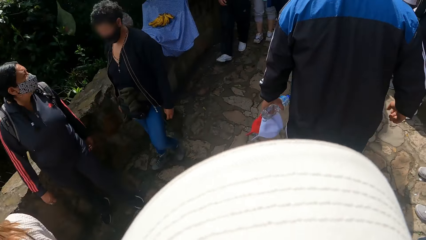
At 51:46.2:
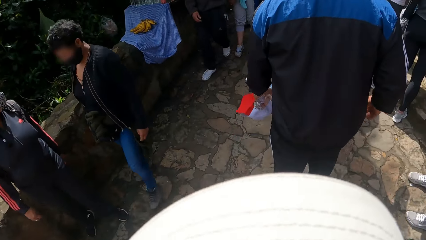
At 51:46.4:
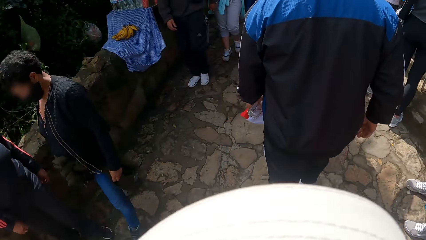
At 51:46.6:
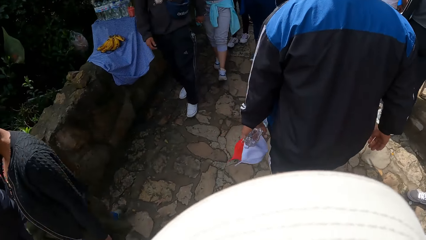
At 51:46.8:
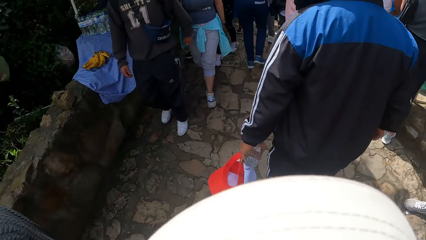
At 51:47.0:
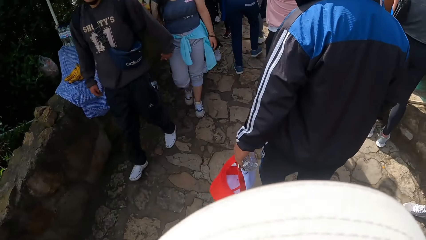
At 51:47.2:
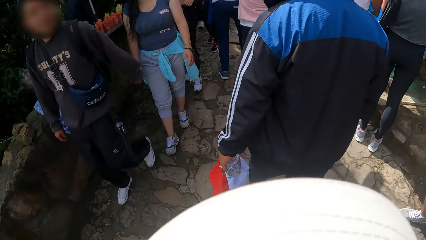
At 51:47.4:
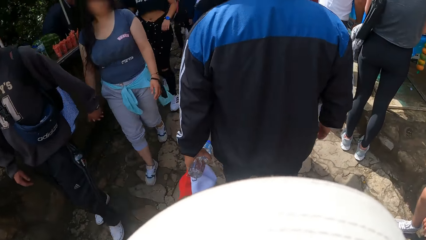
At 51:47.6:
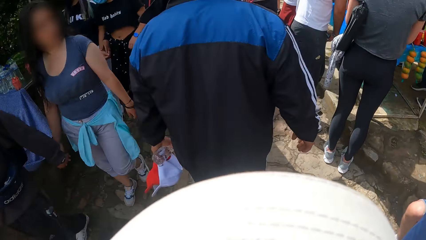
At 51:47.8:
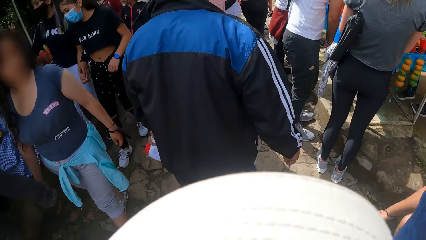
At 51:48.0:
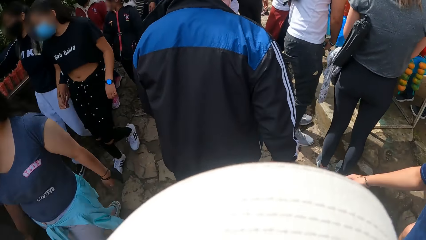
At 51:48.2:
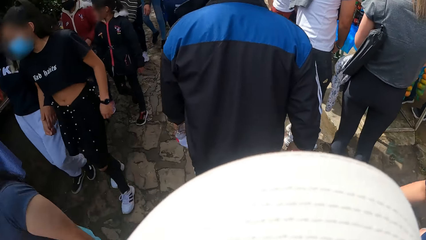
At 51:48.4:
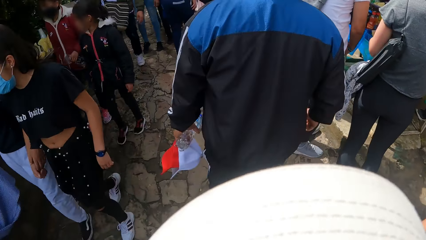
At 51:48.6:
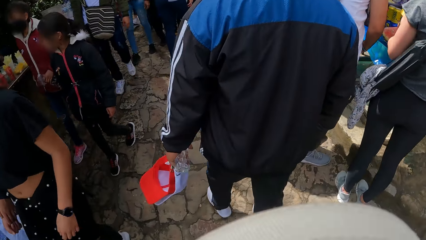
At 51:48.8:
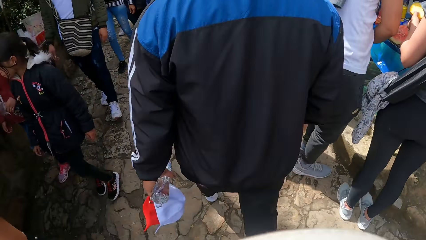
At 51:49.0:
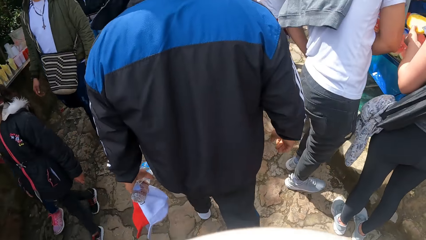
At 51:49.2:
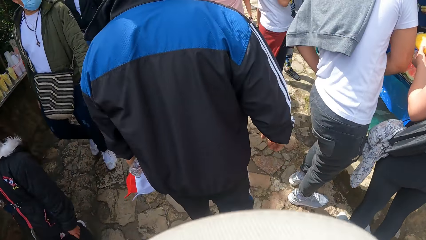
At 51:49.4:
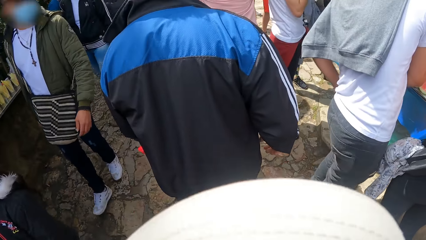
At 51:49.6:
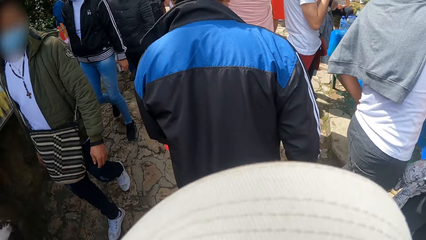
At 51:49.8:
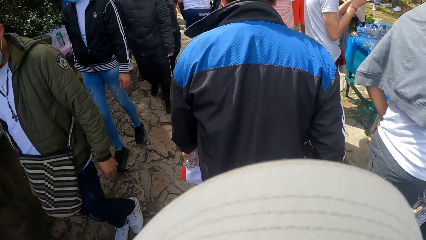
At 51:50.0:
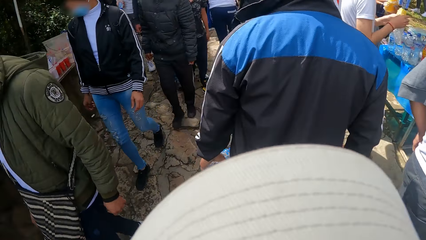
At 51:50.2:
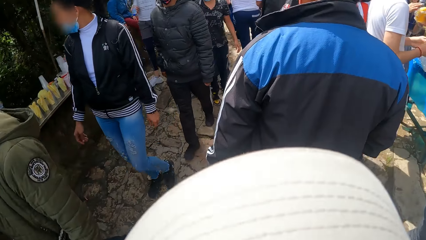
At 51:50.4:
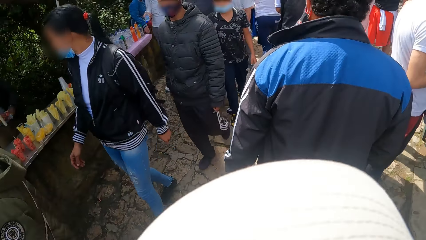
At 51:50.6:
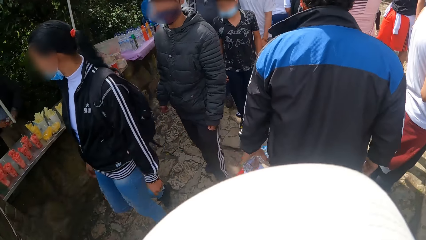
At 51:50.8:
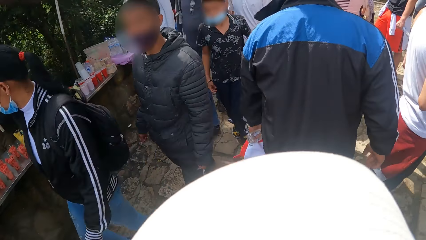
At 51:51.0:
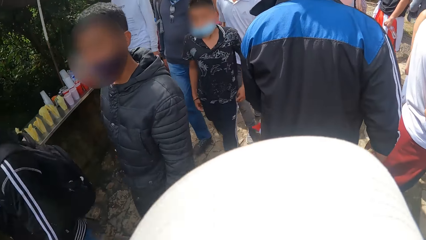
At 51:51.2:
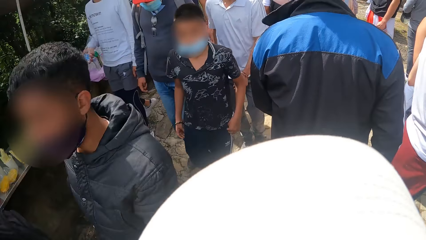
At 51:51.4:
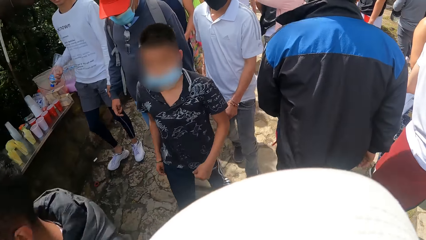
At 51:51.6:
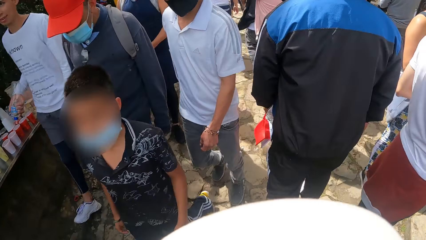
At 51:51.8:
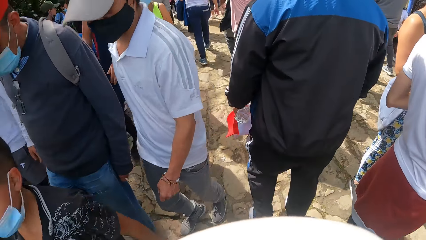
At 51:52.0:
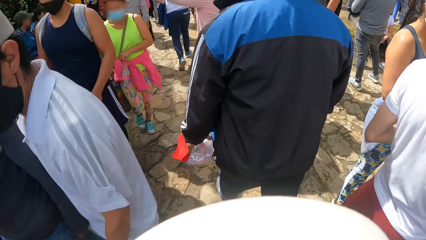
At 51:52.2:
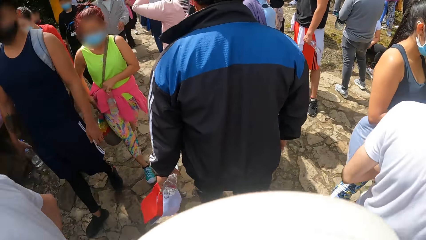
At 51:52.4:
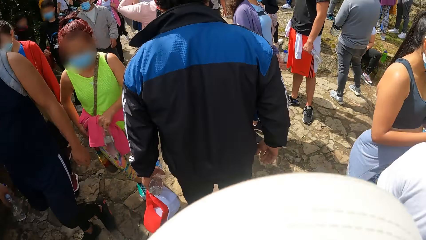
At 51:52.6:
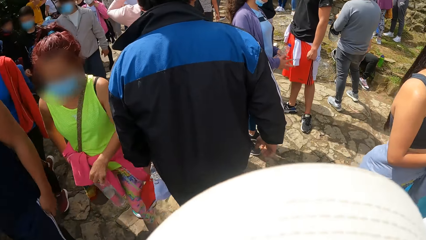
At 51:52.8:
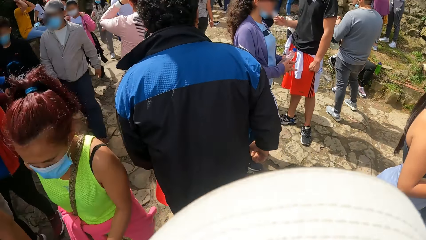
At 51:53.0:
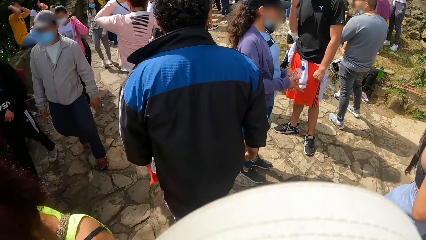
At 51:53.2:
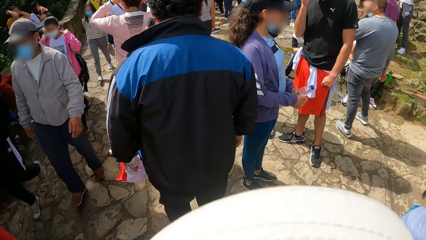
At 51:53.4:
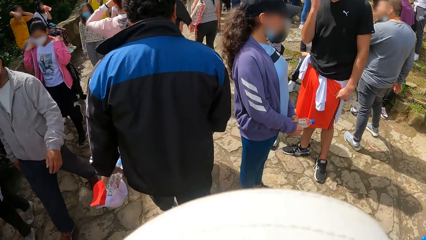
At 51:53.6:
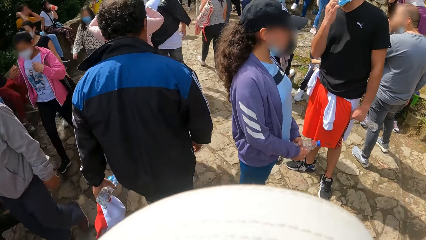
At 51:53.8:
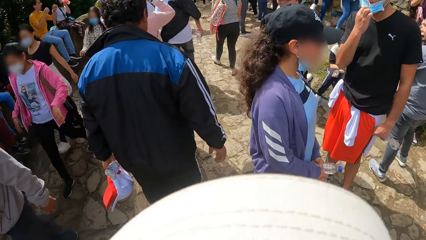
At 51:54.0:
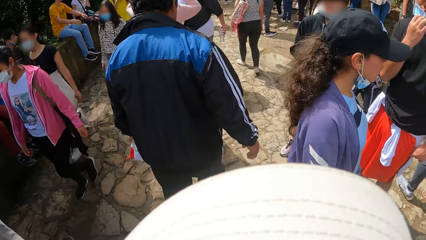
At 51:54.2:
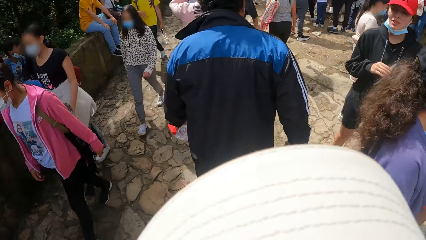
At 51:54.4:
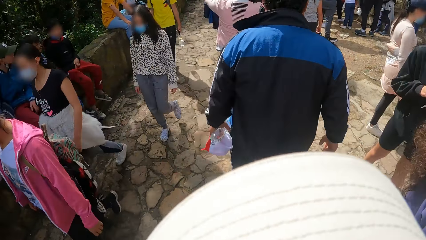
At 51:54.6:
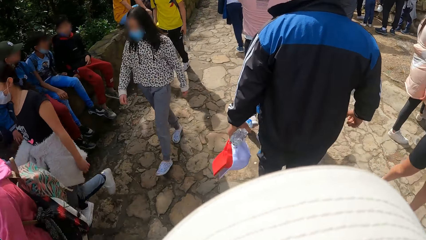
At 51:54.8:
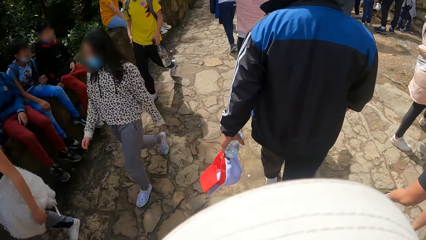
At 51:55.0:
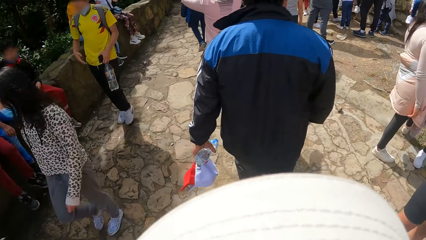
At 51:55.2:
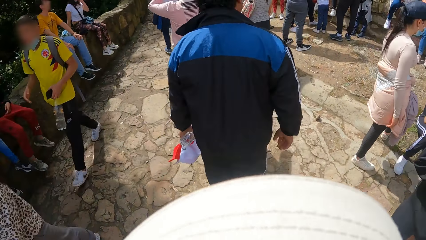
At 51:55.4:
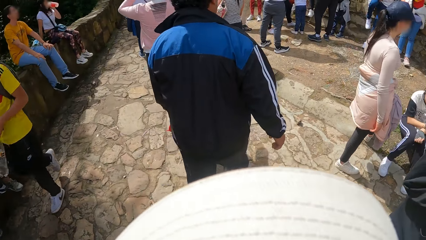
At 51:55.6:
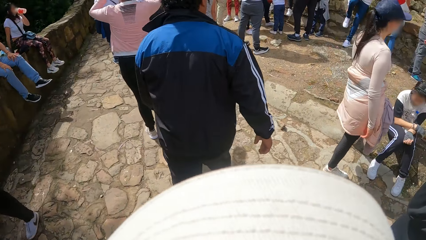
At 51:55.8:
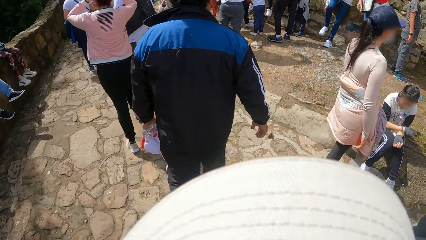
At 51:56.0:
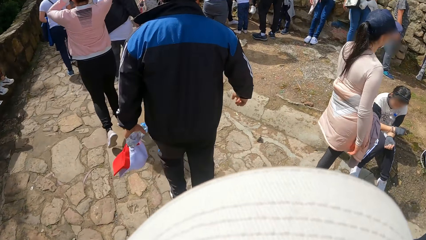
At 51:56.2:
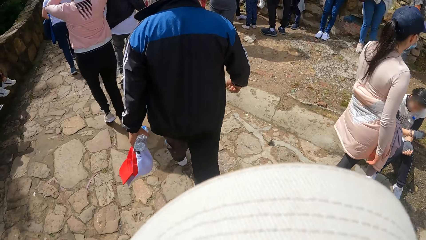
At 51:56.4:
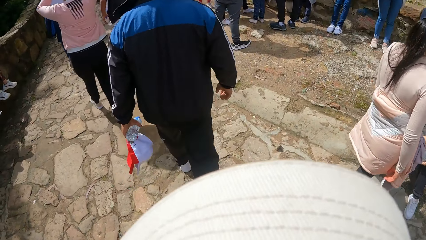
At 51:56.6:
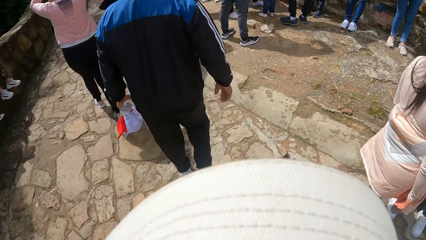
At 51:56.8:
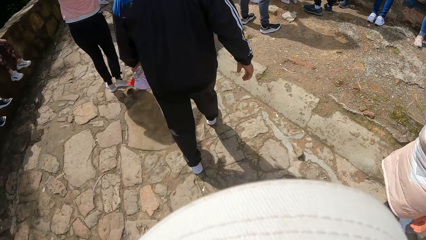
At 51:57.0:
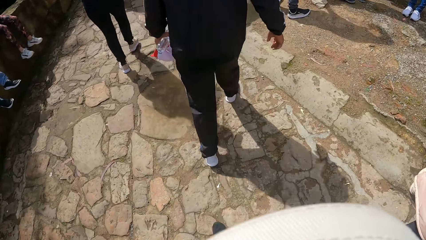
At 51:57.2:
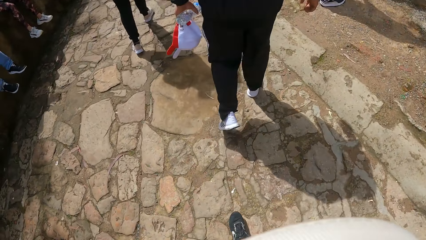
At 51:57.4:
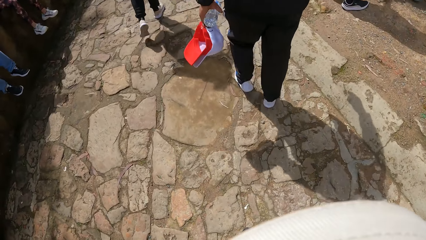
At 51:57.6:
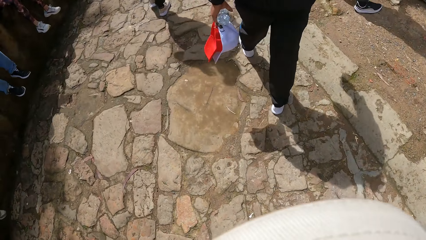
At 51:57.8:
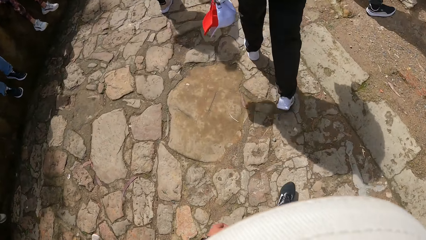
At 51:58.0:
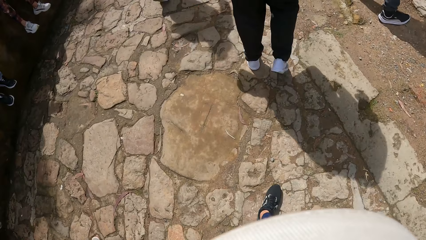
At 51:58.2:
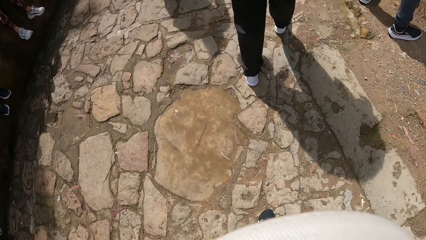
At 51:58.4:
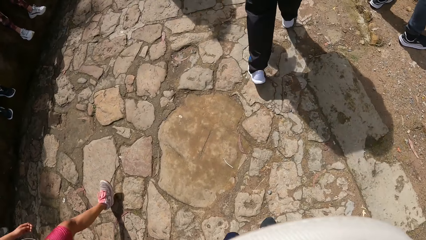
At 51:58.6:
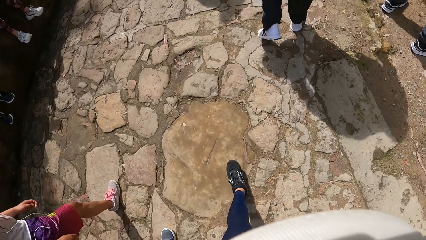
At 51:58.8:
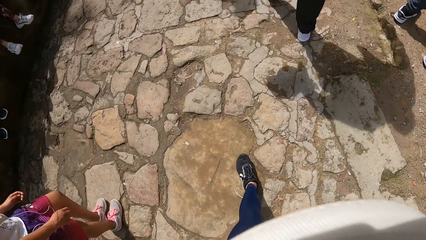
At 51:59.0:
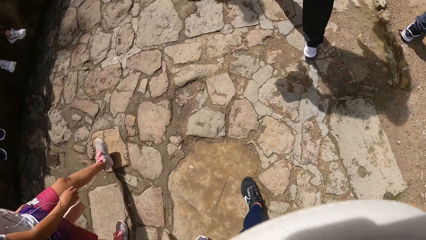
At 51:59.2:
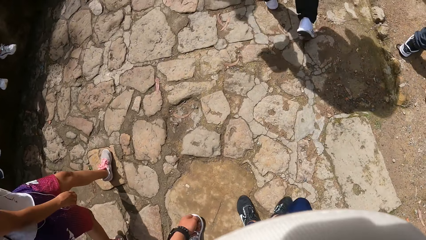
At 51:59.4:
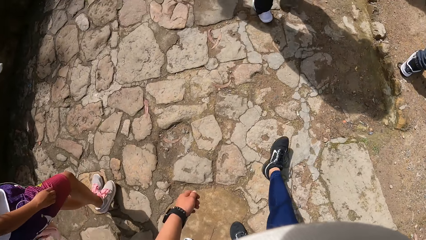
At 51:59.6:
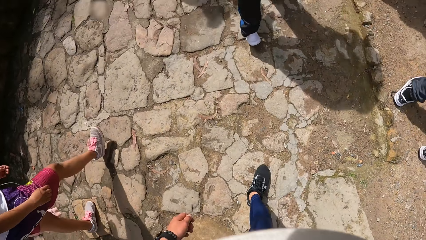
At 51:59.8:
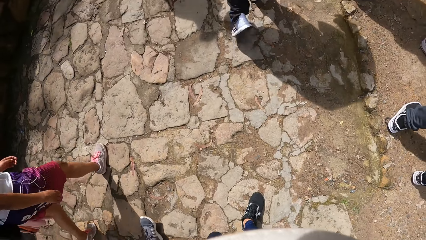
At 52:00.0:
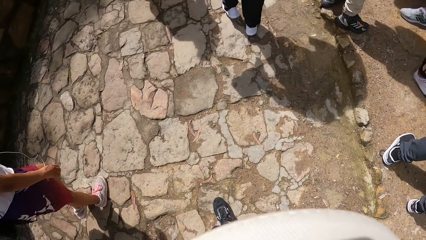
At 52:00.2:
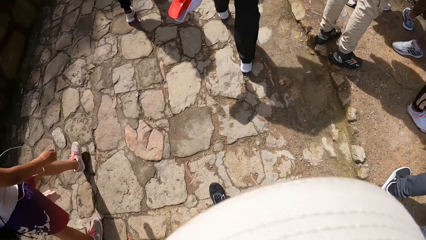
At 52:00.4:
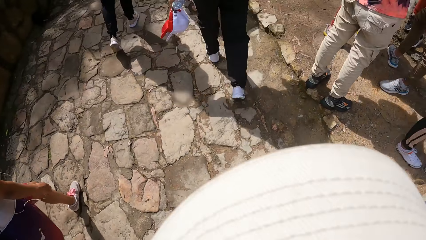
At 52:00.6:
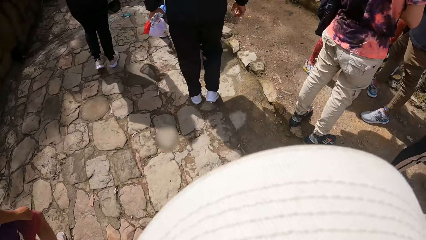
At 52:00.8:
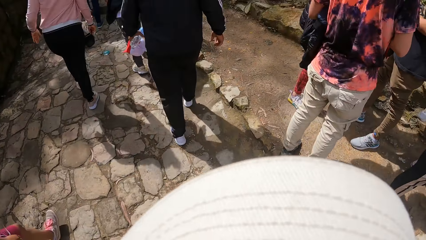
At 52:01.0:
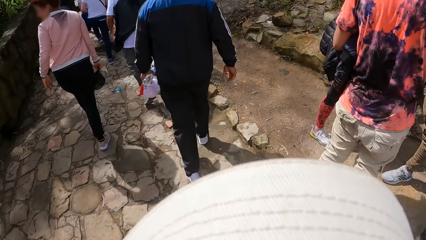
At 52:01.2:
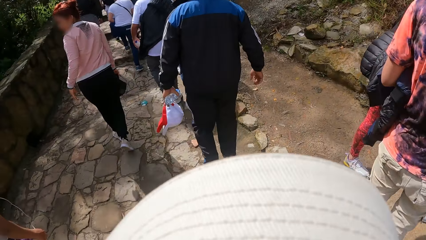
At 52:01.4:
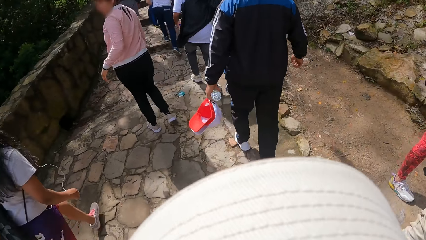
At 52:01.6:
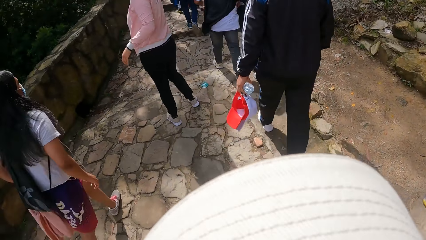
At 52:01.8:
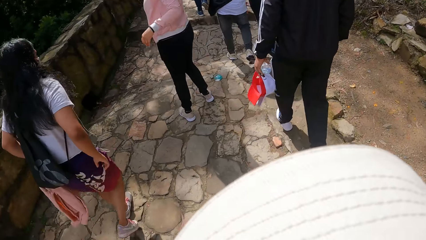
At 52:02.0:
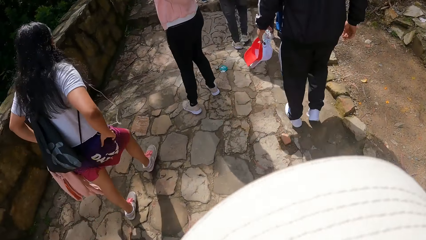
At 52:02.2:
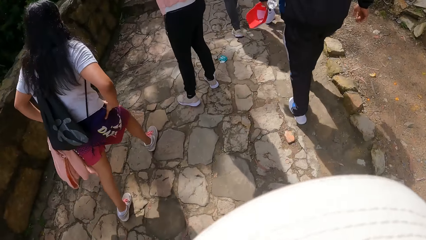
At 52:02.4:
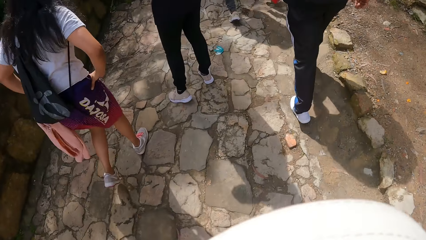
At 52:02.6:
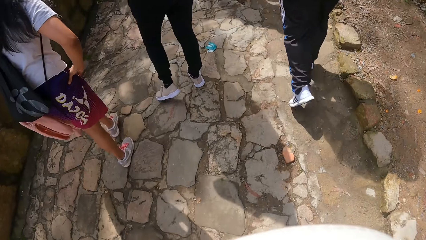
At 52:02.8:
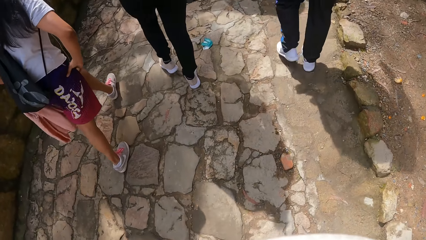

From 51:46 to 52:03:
The camera wearer walks forward on the pathway.
